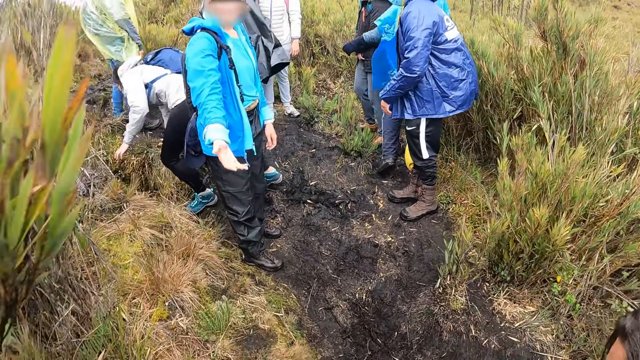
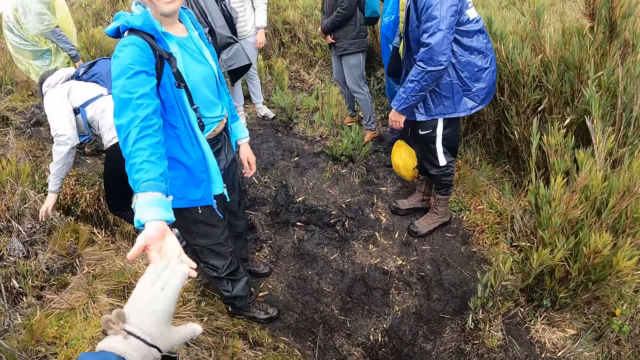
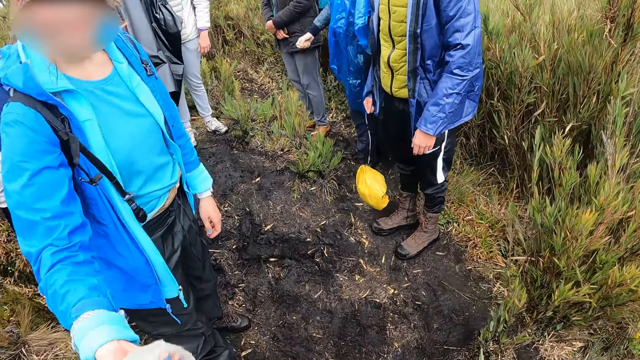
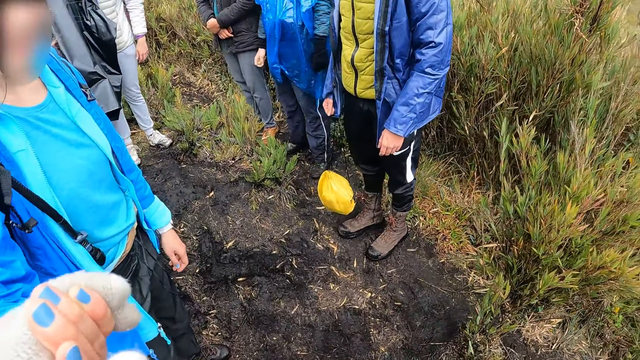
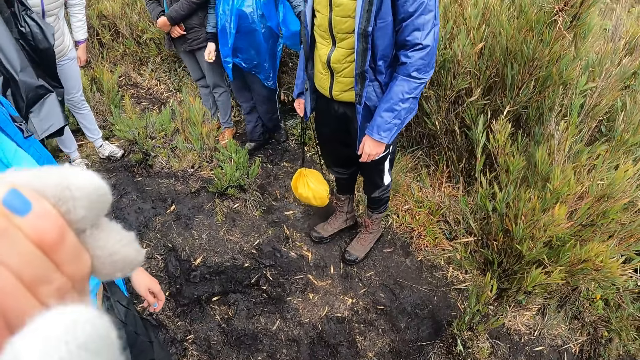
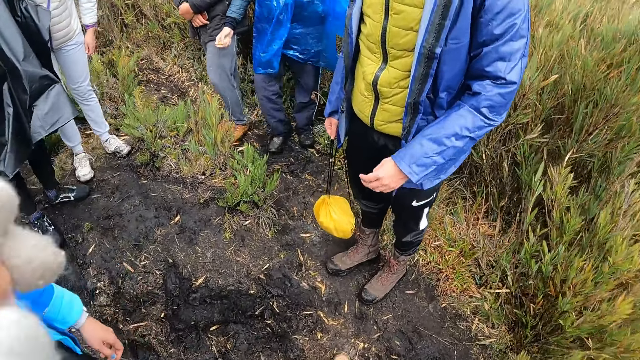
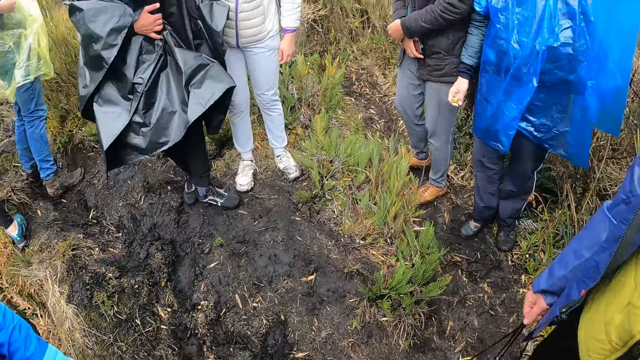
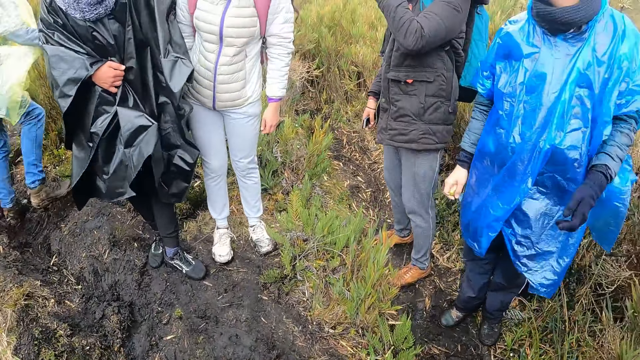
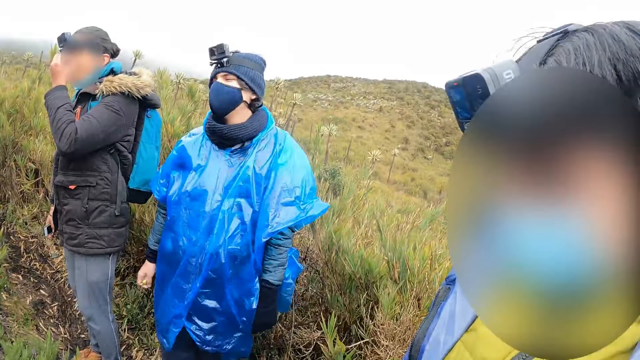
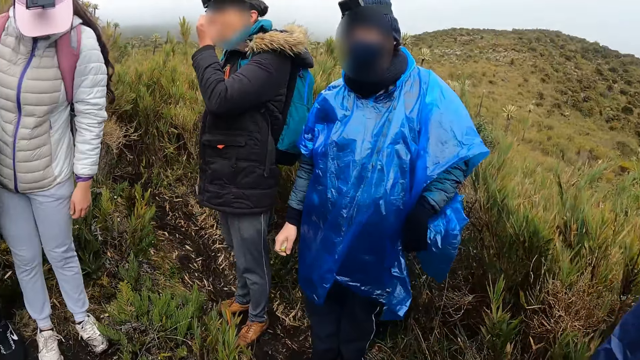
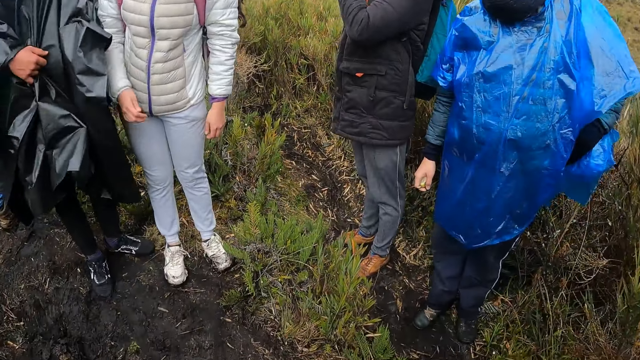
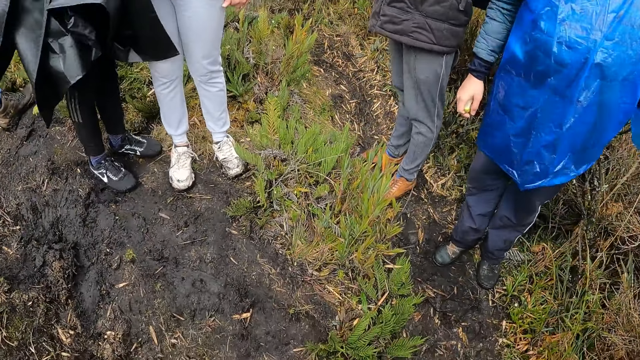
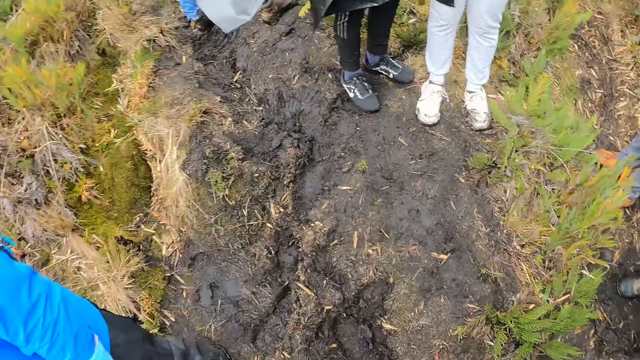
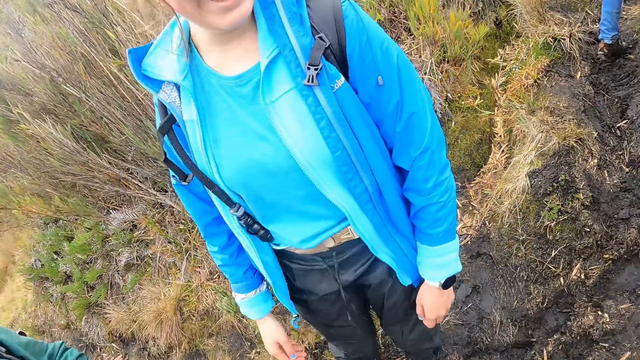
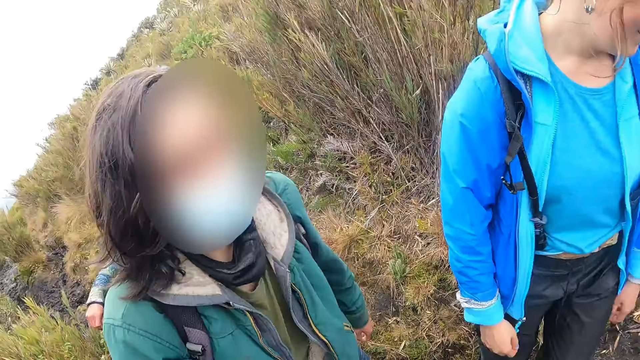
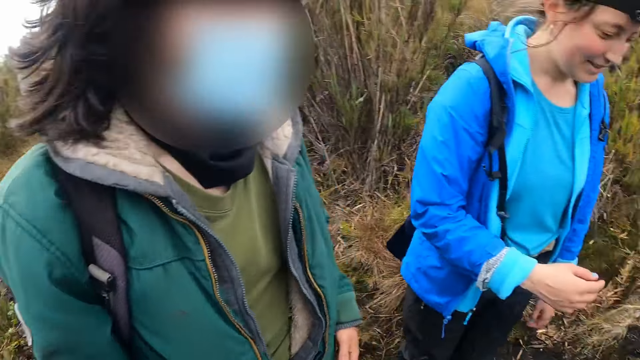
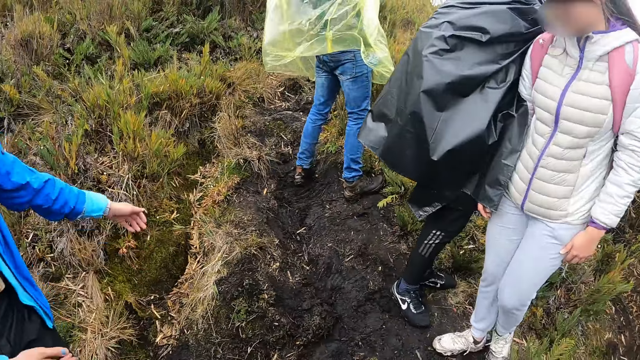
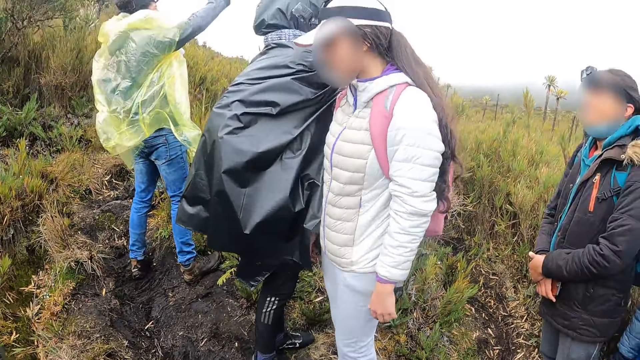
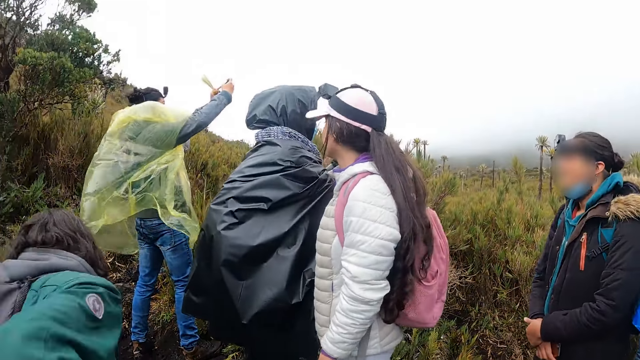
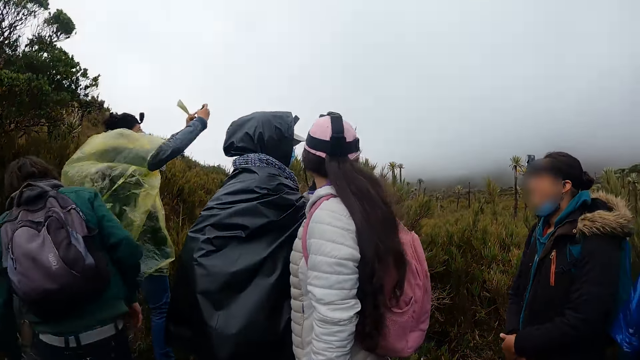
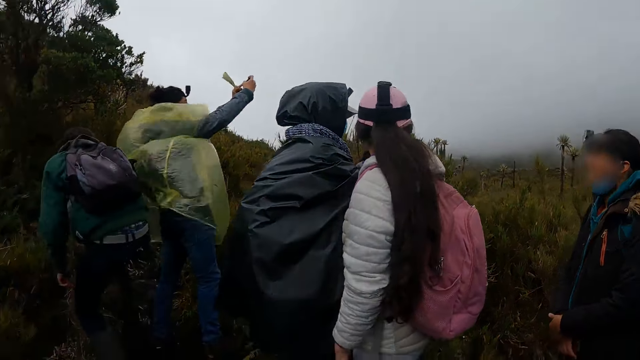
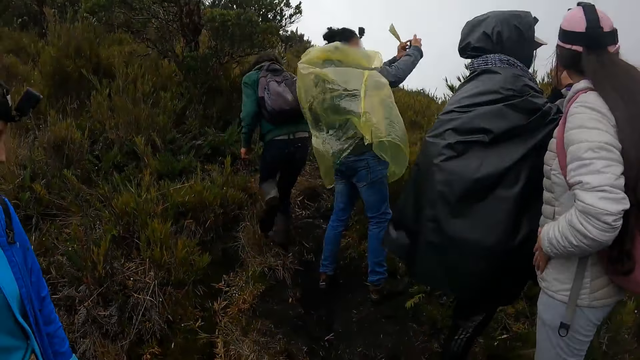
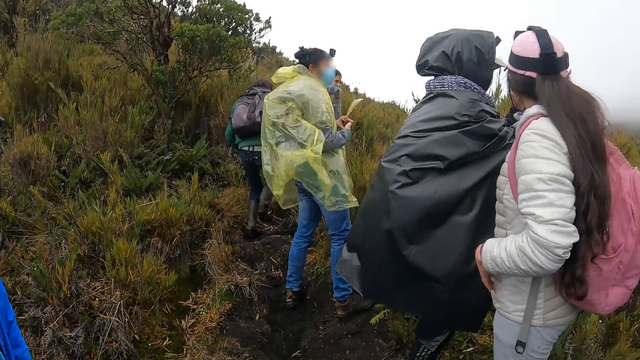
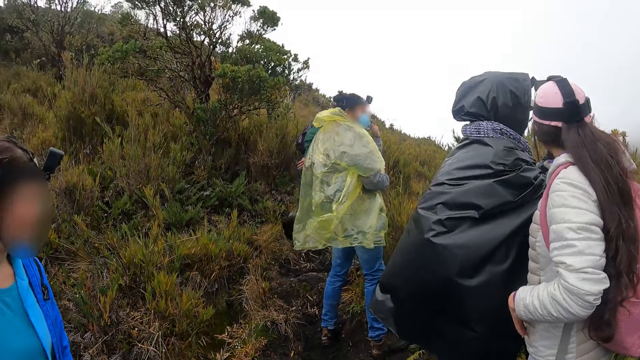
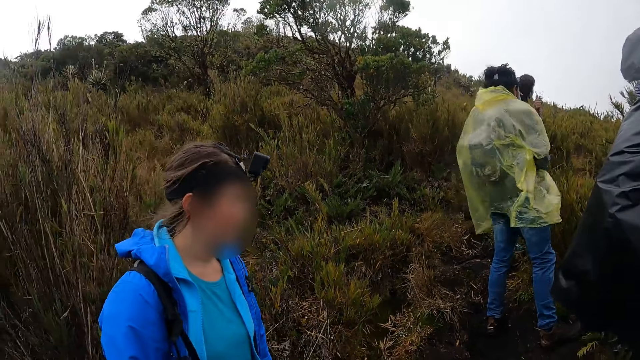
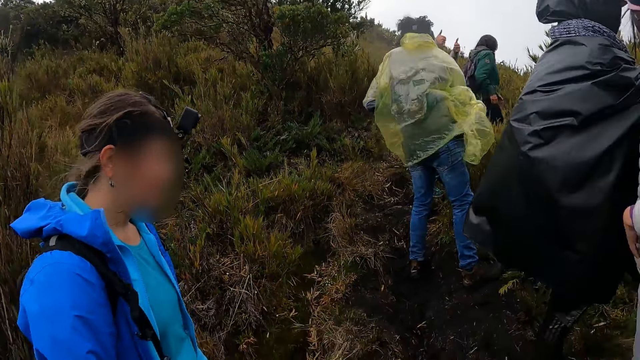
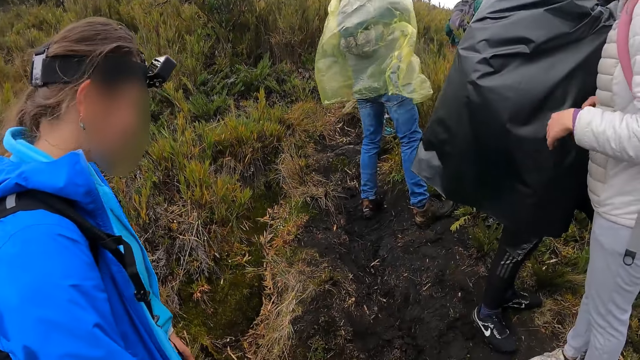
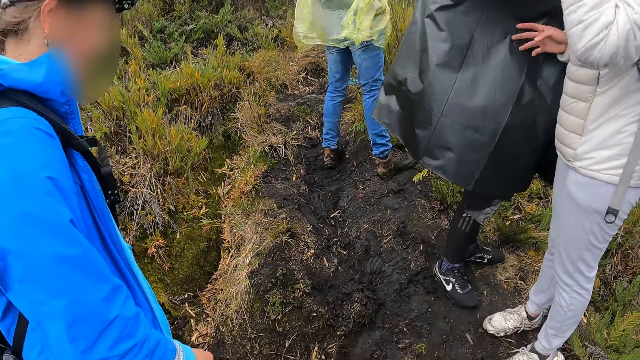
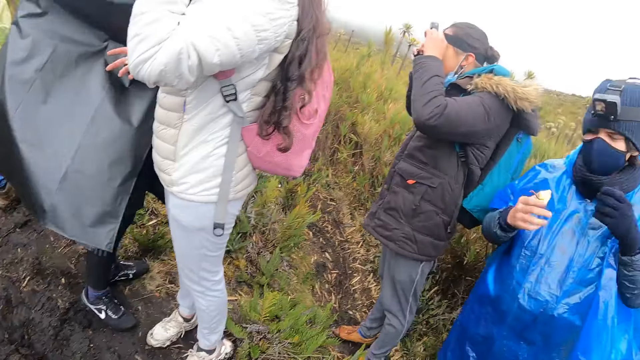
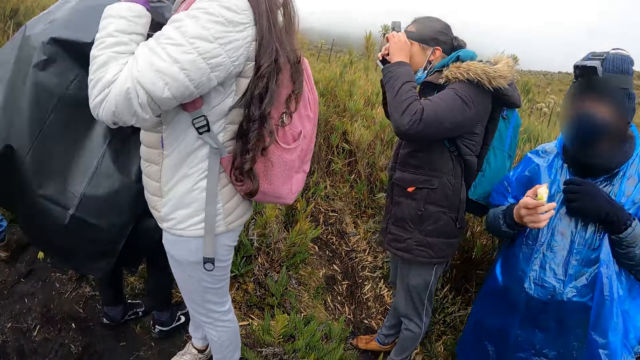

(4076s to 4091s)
The camera wearer moves towards the group of hikers. She holds a hiker's left hand with her left hand. She looks around. Another hiker presses a phone with both hands. A third hiker moves past the second hiker. The third hiker walks along a path.

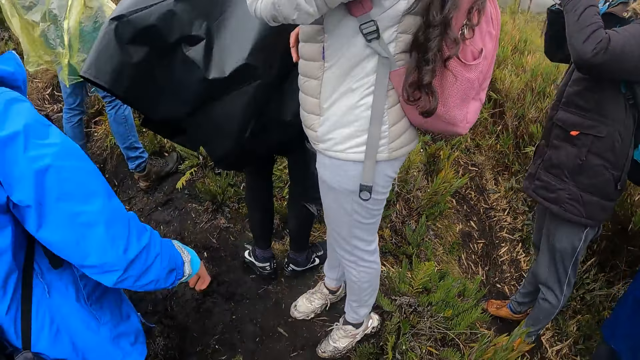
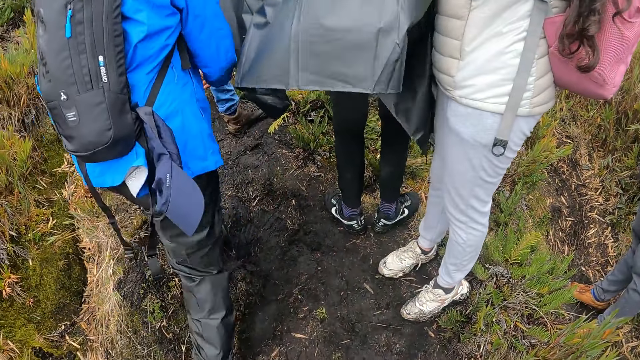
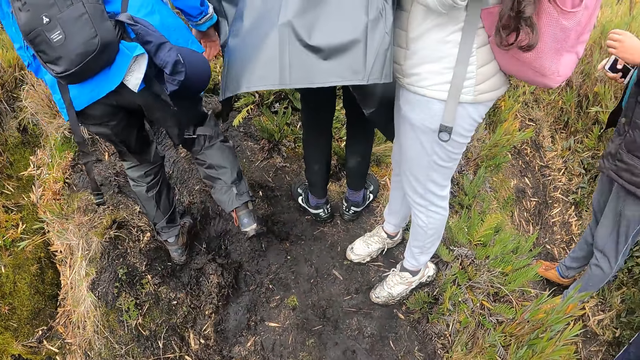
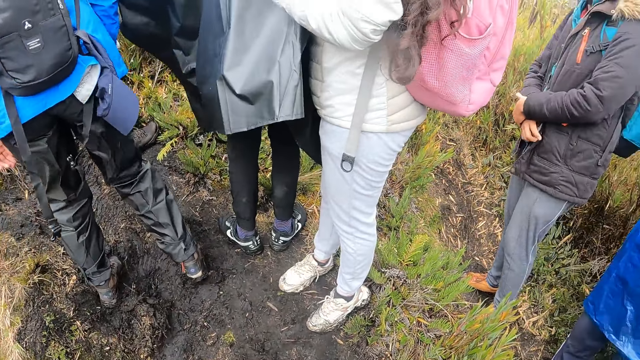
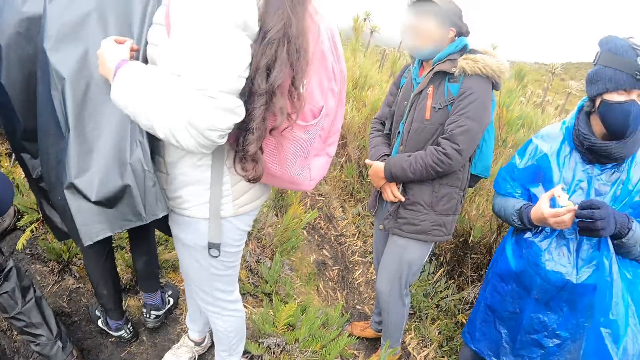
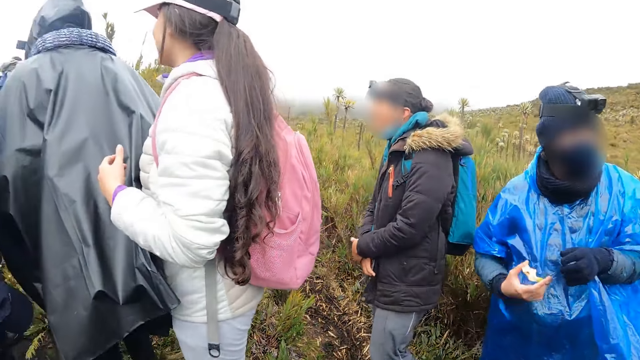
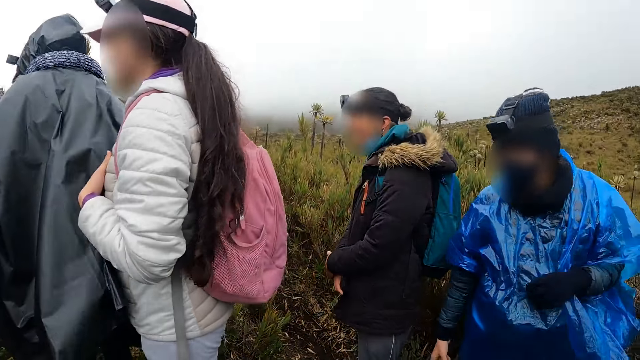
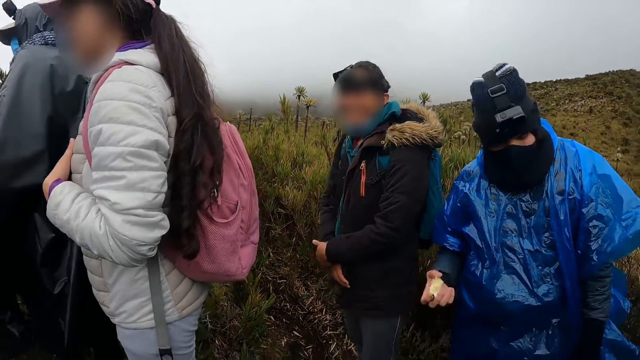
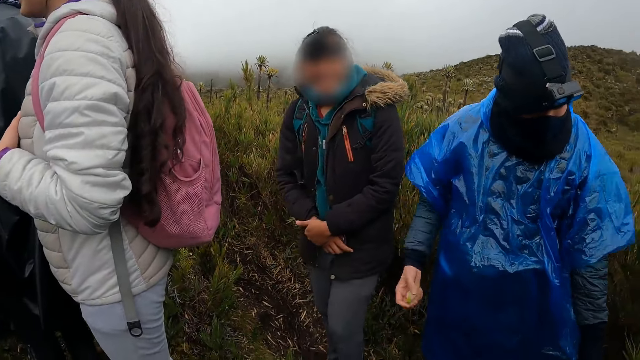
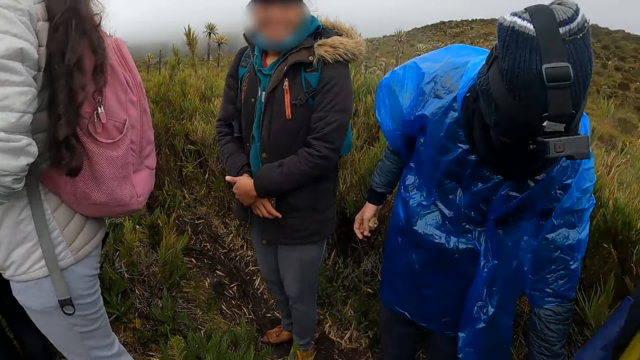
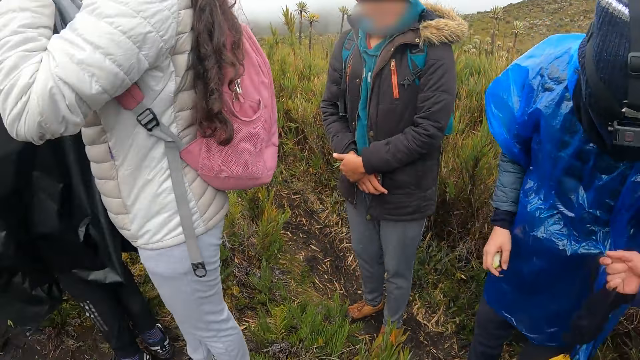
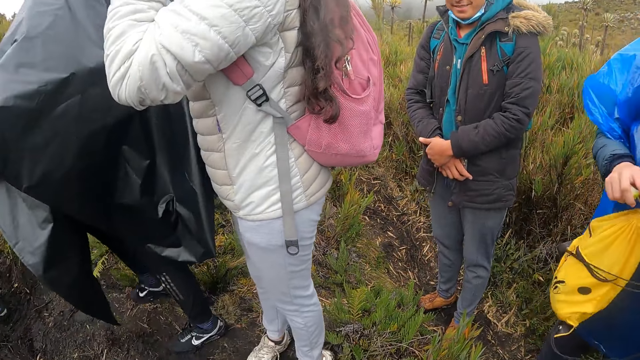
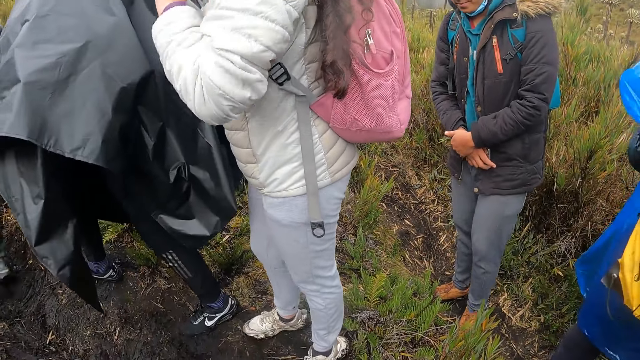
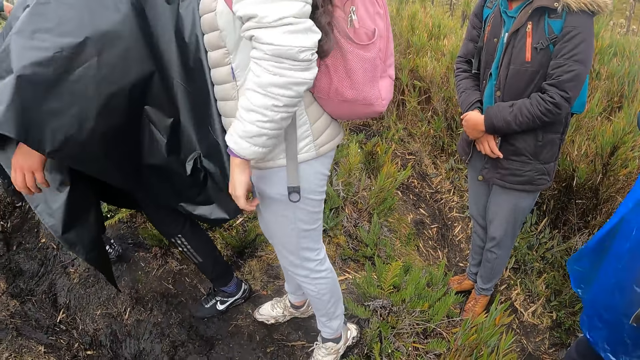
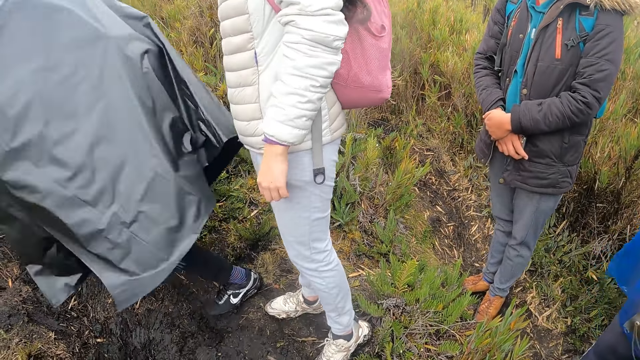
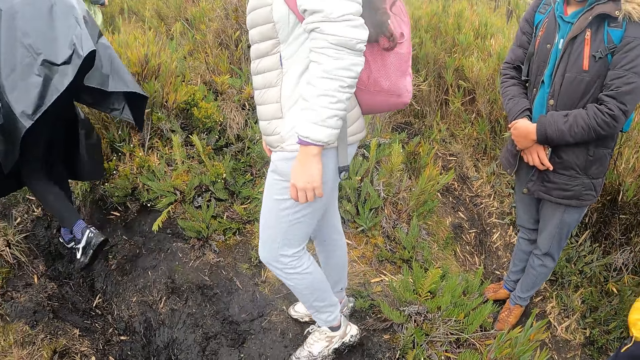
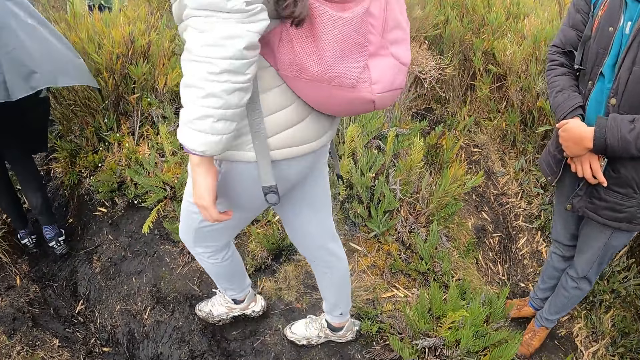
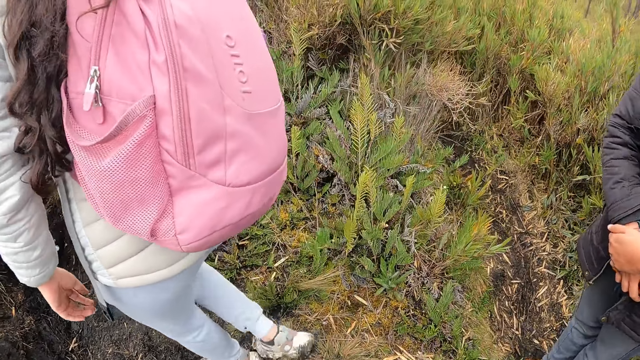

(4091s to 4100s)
A hiker picks up a bag from the ground with his left hand. The hiker holds the bag with both hands.
